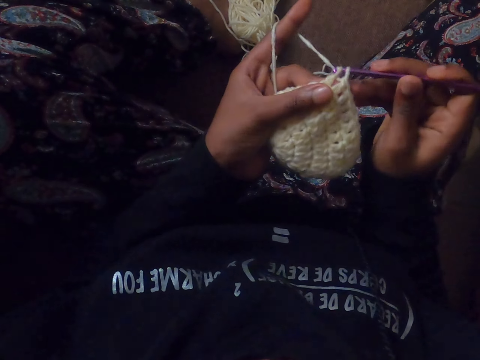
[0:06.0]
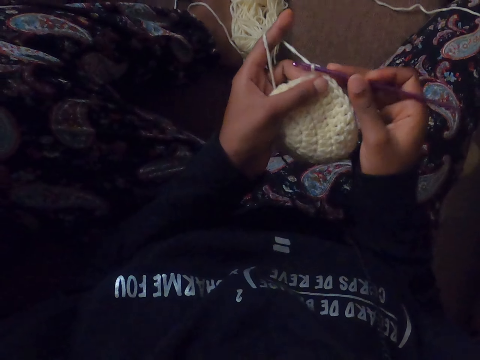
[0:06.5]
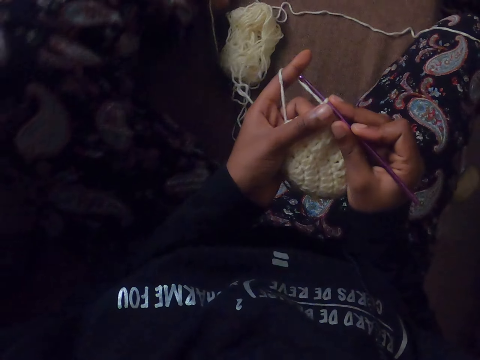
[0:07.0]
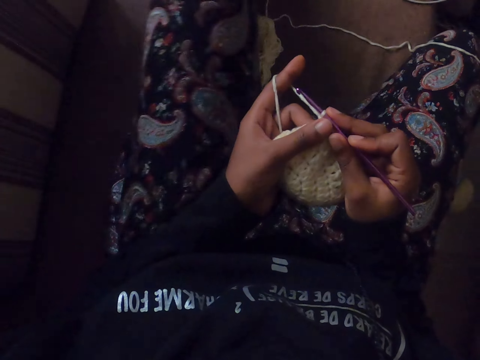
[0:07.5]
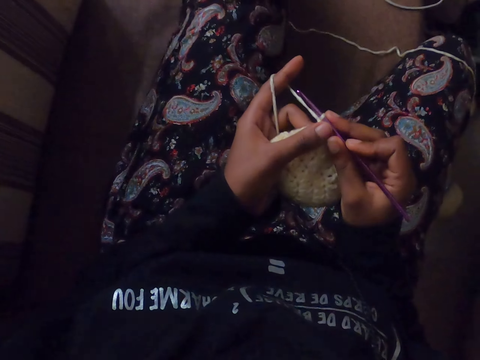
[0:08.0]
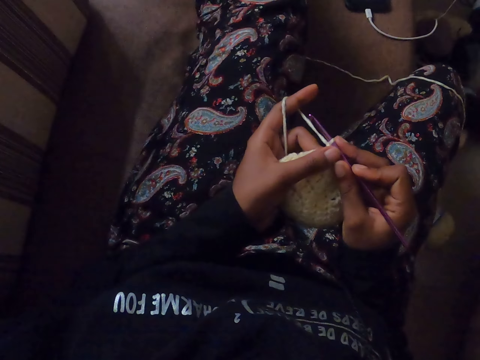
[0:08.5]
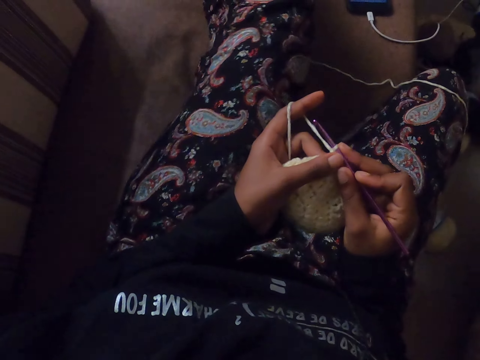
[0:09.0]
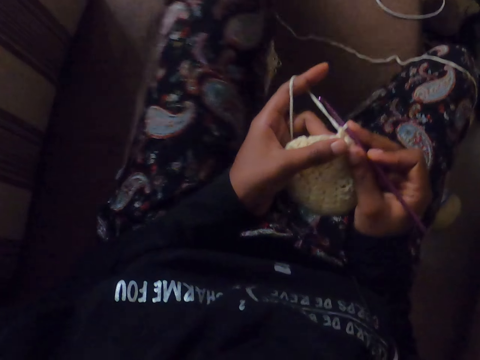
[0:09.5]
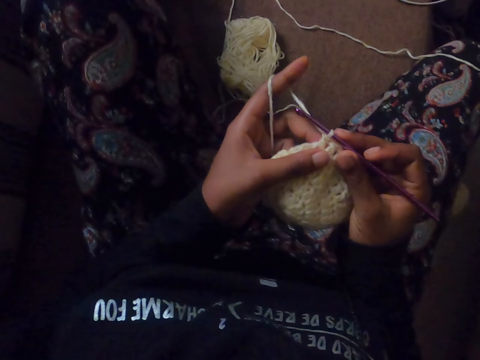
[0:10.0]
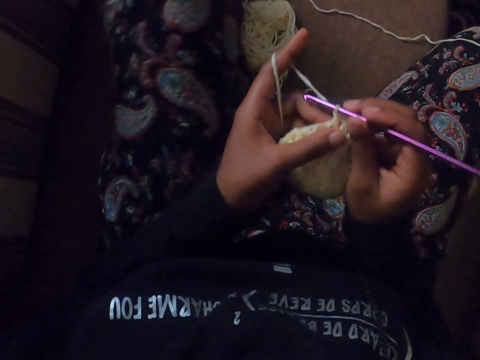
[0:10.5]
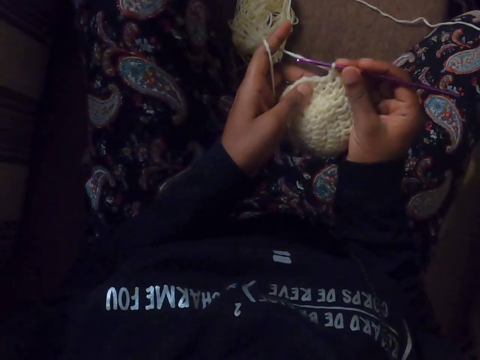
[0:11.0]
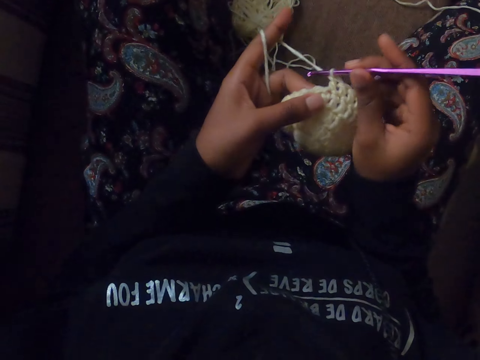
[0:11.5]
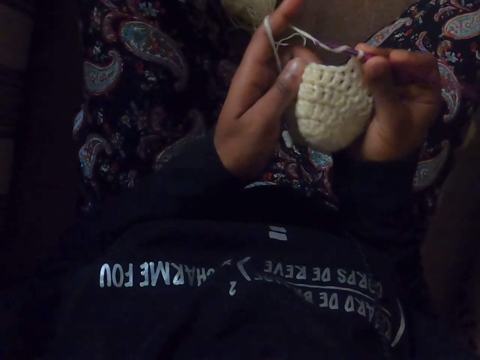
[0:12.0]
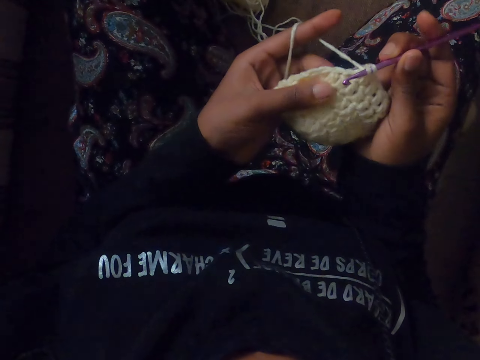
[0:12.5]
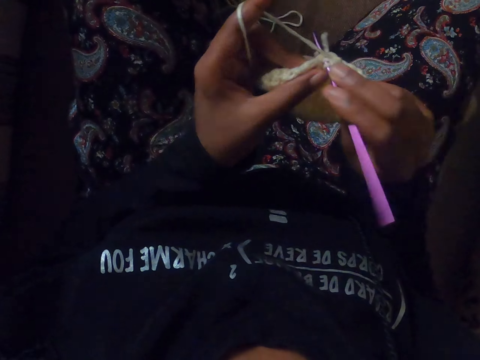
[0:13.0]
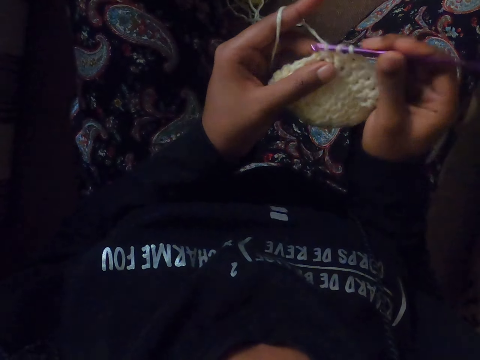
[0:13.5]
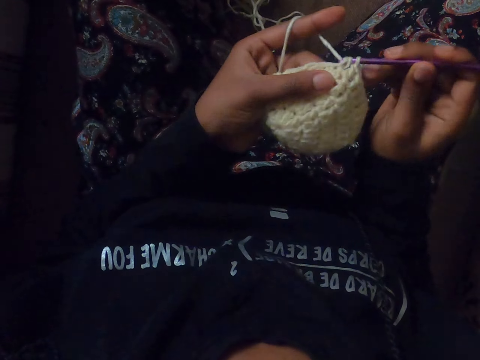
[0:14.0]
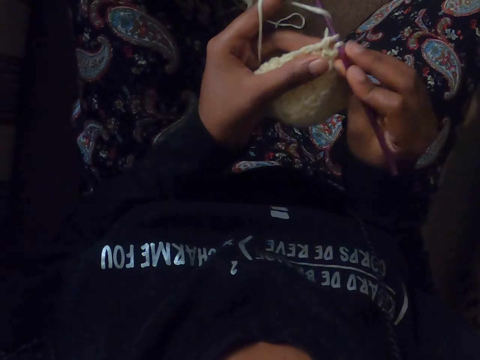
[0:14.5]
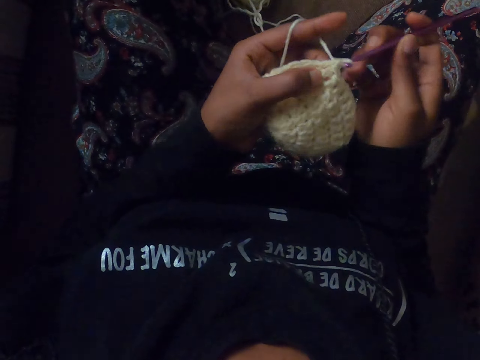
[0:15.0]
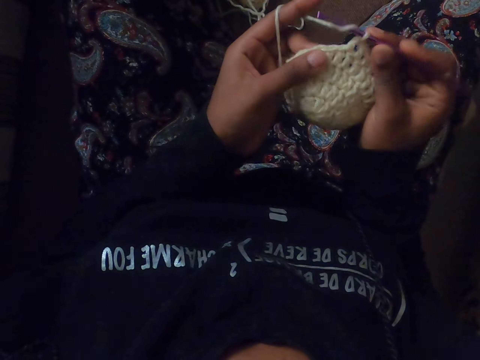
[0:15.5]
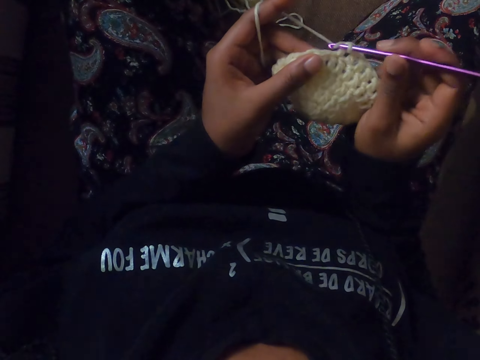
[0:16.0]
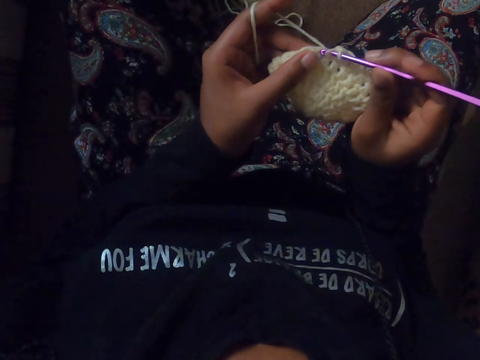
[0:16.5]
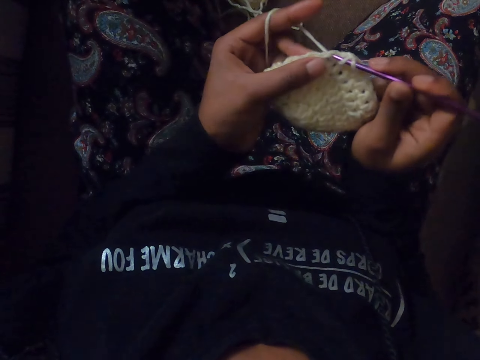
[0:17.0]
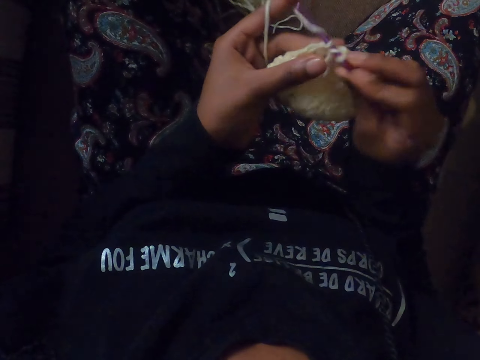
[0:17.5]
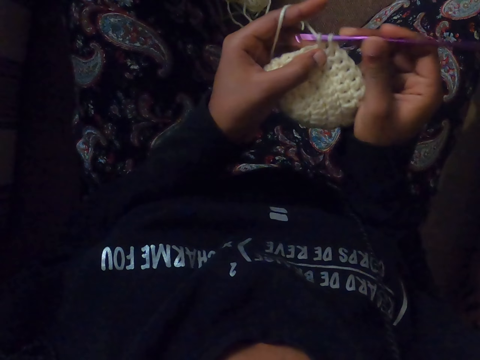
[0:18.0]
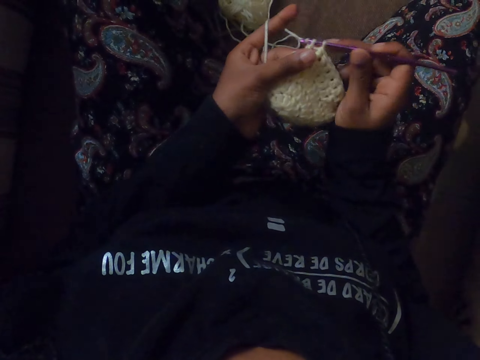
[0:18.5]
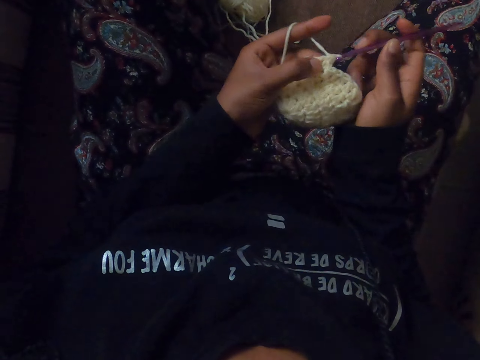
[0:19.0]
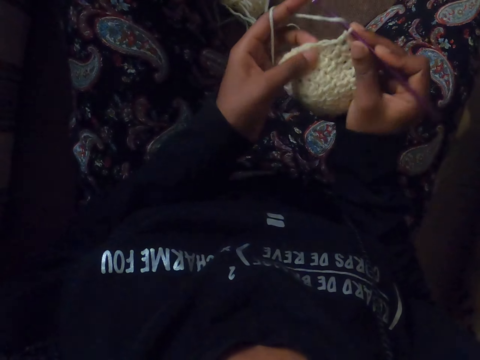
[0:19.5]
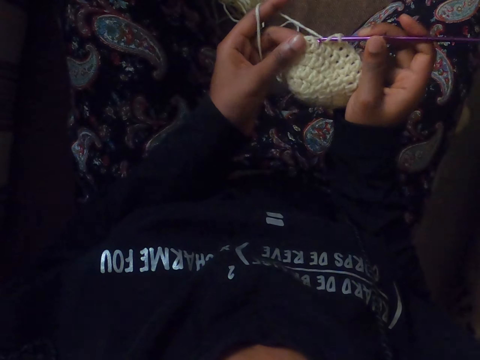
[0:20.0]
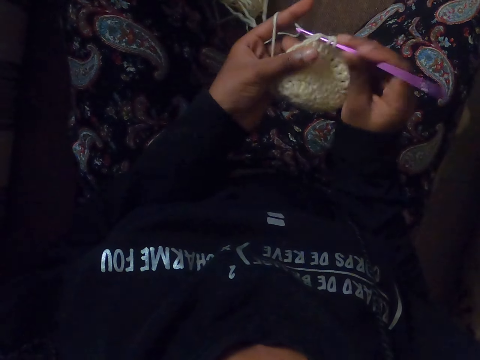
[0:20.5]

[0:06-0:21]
The camera wearer stretches her left leg on a chair. She crochets the wool with the crochet hook in her right hand.

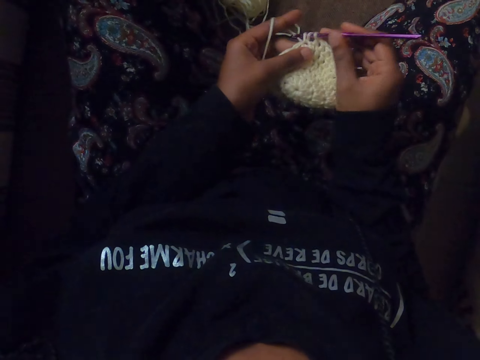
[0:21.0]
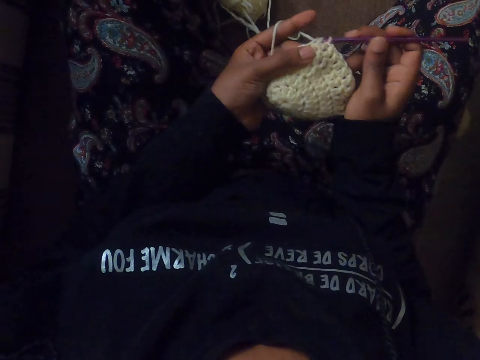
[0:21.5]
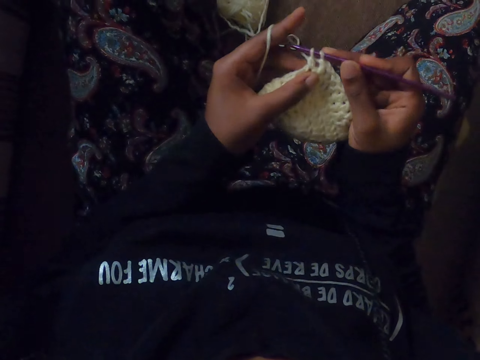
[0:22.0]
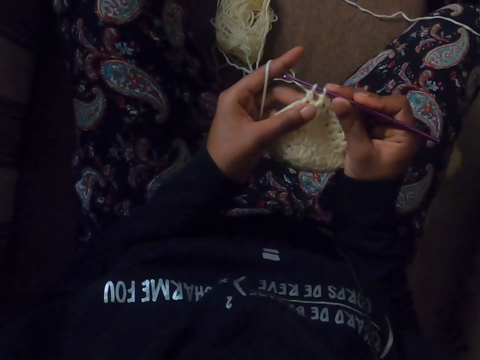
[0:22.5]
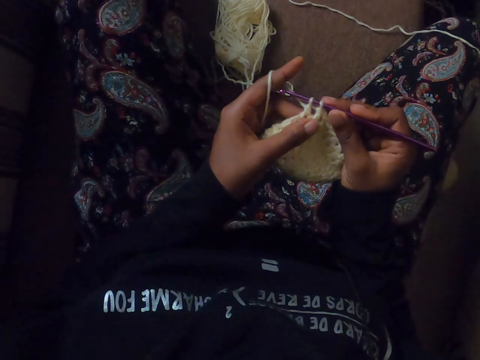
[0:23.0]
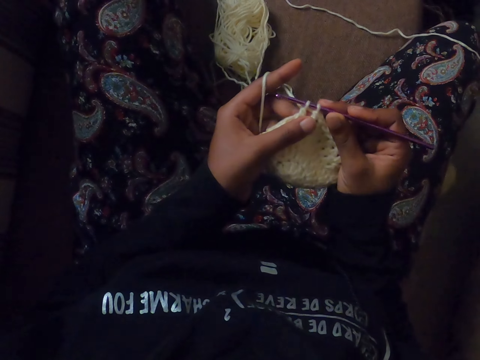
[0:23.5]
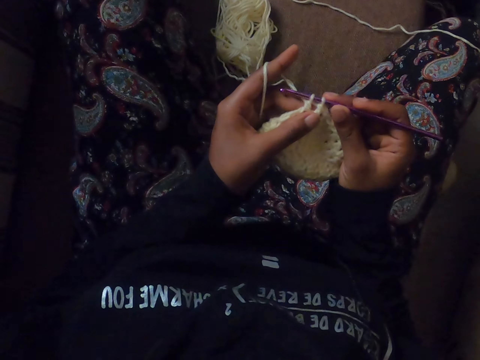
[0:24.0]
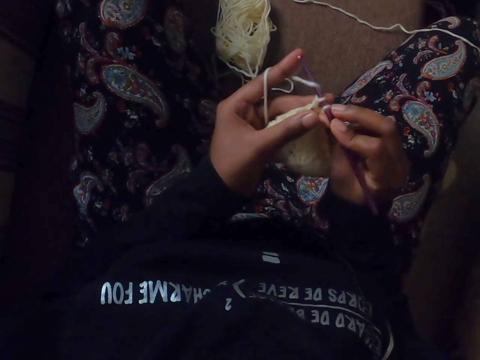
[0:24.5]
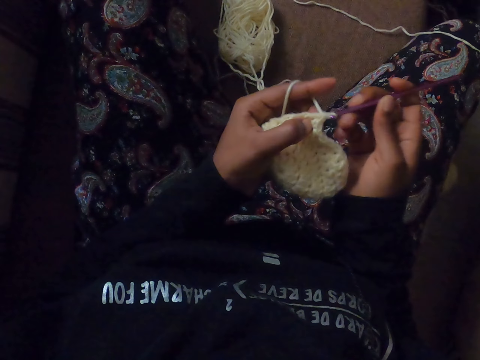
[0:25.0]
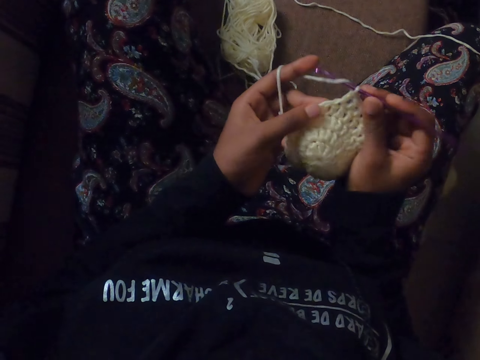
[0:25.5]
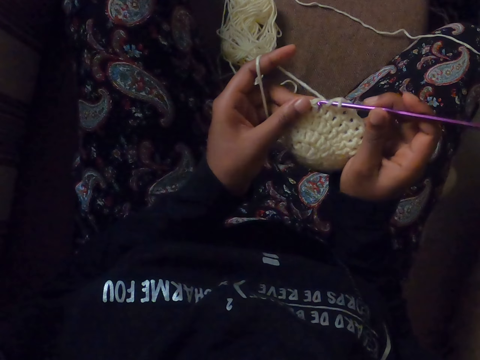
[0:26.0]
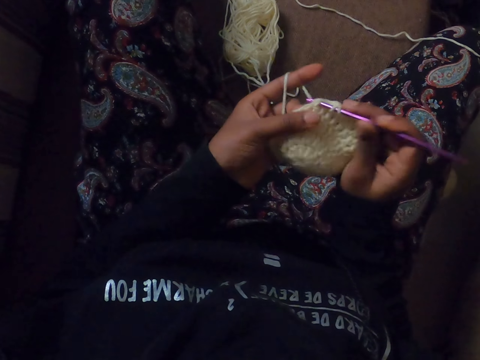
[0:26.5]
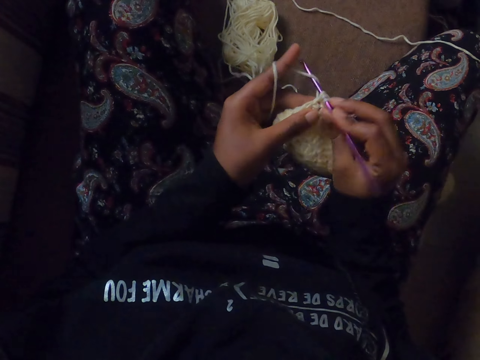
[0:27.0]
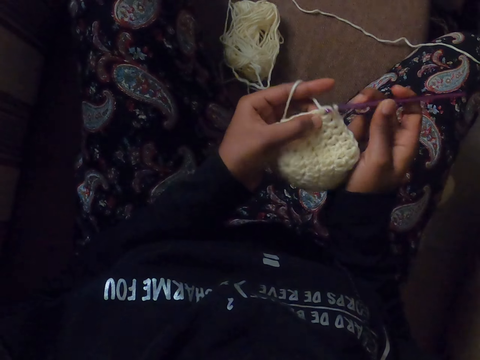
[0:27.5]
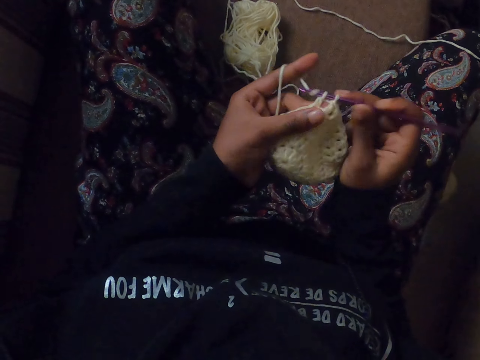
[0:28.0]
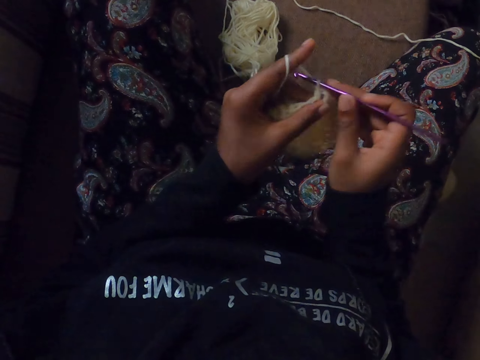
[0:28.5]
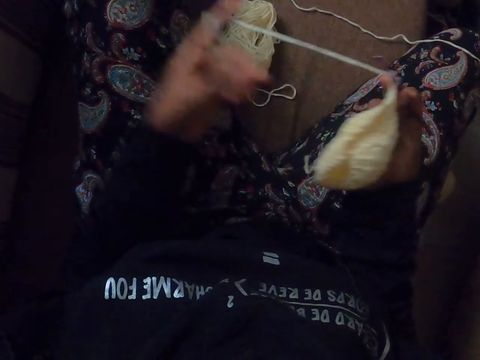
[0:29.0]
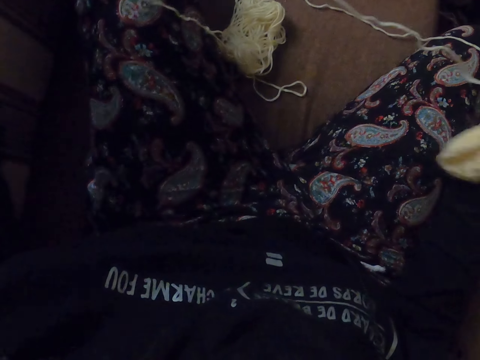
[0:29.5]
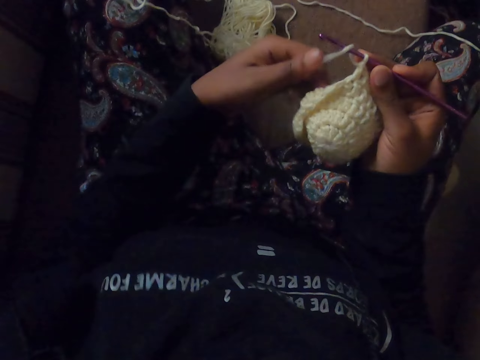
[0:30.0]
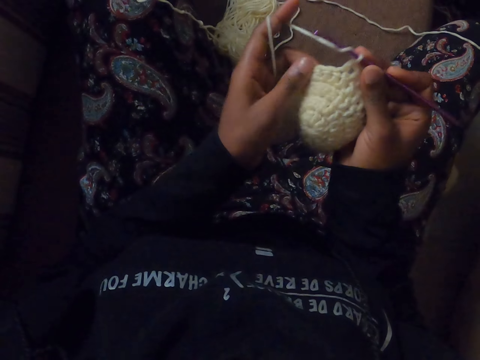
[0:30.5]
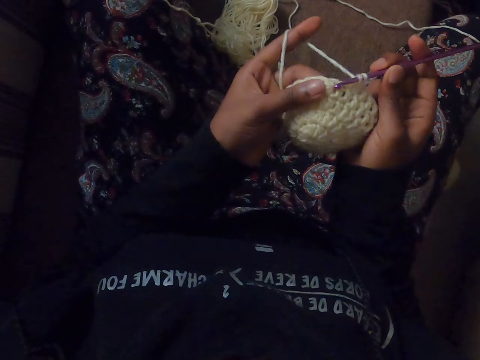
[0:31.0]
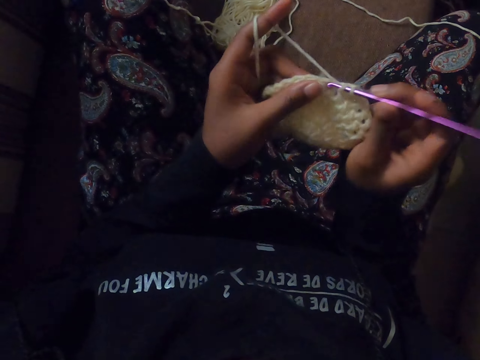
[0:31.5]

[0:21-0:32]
The camera wearer passes the wool to her right hand. She pulls a strand of wool from the wool with her left hand. She holds the wool with her left hand. She crochets the wool with the crochet hook in her right hand.
